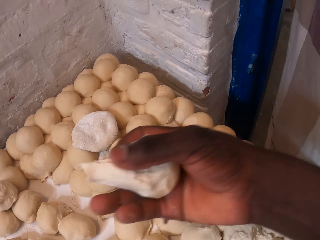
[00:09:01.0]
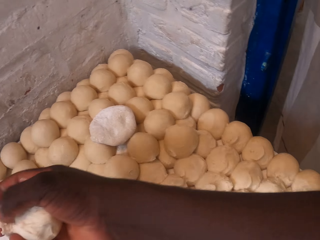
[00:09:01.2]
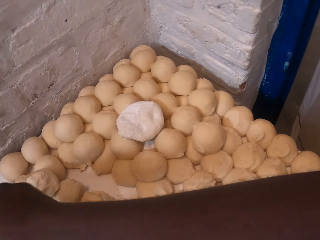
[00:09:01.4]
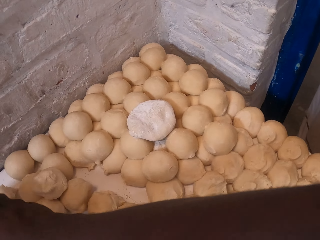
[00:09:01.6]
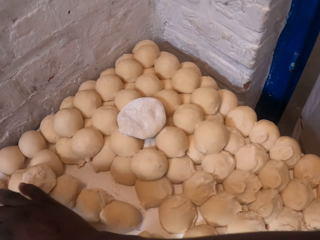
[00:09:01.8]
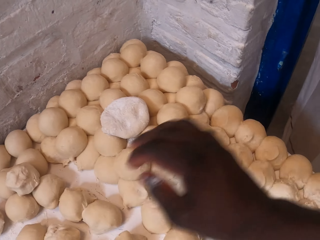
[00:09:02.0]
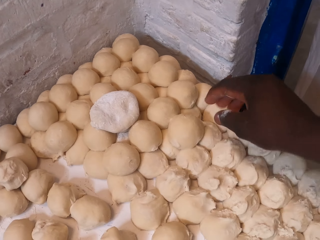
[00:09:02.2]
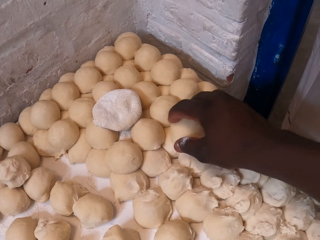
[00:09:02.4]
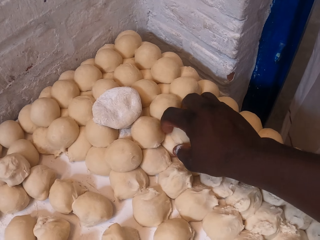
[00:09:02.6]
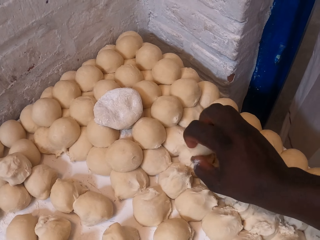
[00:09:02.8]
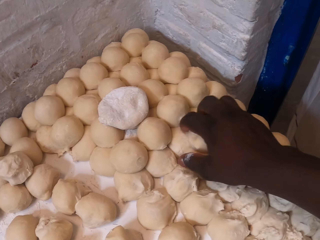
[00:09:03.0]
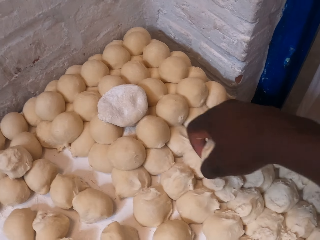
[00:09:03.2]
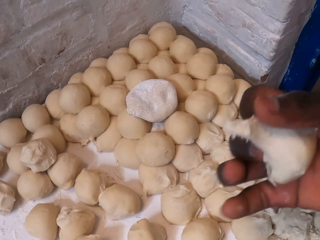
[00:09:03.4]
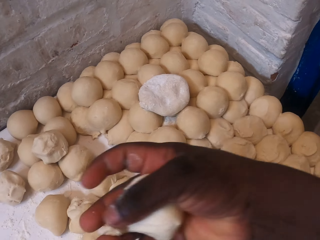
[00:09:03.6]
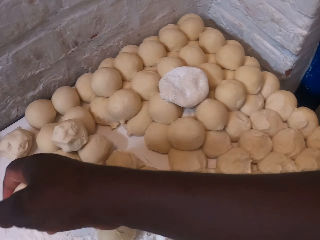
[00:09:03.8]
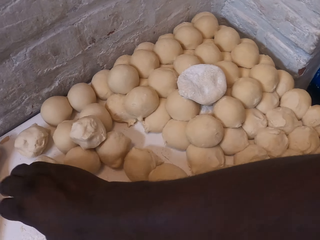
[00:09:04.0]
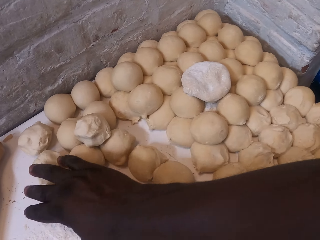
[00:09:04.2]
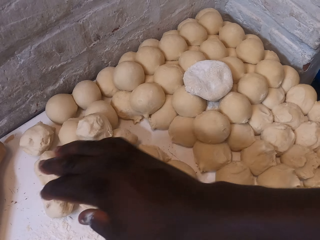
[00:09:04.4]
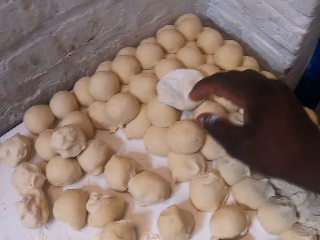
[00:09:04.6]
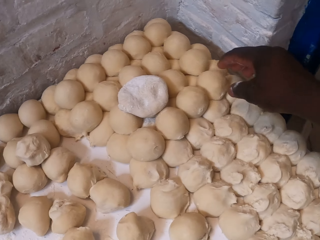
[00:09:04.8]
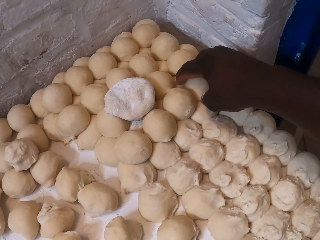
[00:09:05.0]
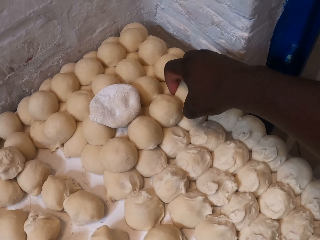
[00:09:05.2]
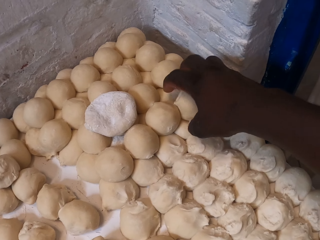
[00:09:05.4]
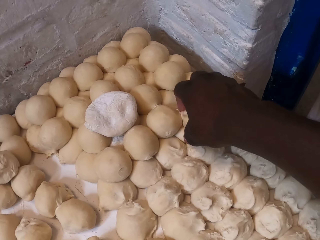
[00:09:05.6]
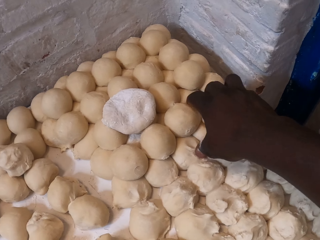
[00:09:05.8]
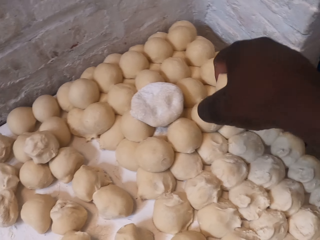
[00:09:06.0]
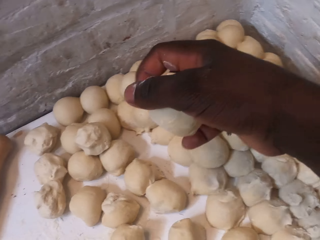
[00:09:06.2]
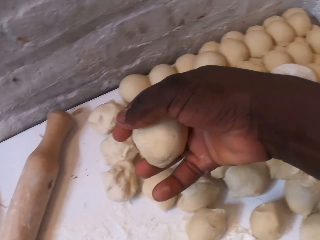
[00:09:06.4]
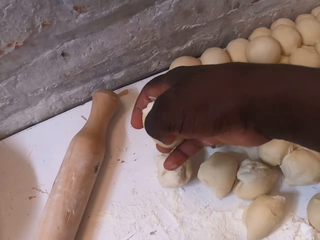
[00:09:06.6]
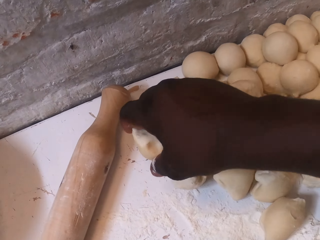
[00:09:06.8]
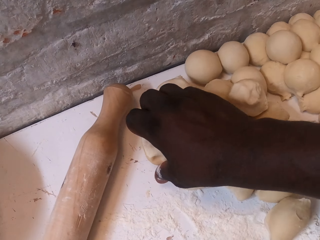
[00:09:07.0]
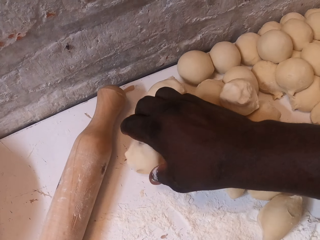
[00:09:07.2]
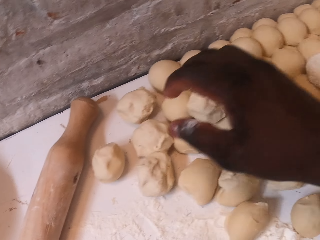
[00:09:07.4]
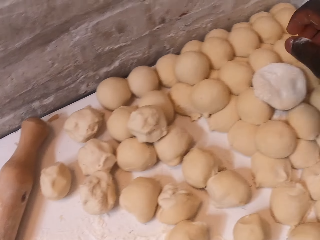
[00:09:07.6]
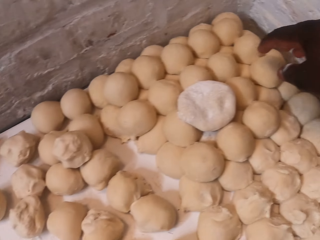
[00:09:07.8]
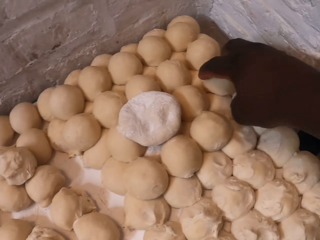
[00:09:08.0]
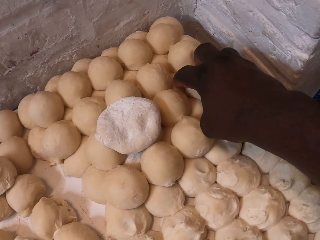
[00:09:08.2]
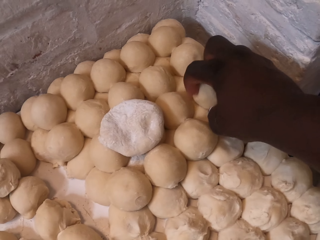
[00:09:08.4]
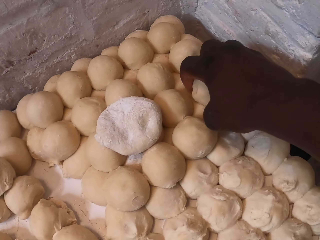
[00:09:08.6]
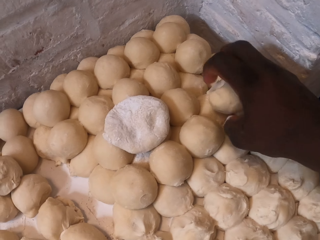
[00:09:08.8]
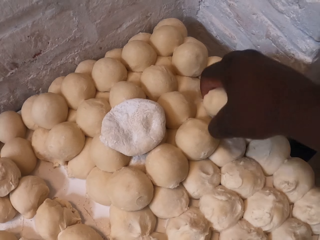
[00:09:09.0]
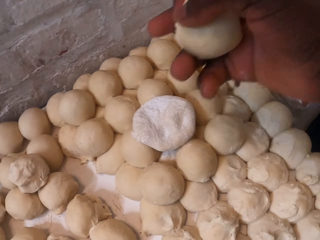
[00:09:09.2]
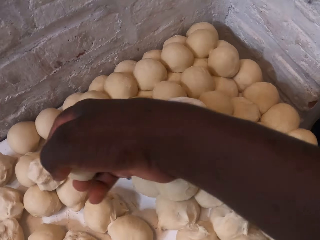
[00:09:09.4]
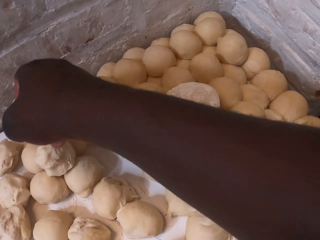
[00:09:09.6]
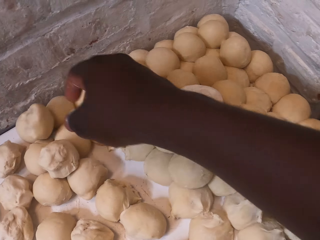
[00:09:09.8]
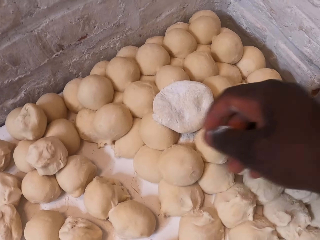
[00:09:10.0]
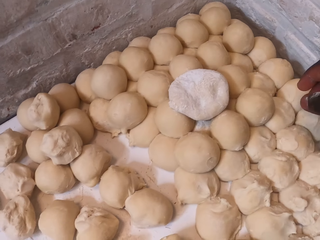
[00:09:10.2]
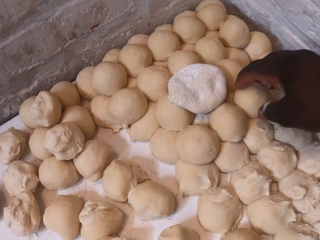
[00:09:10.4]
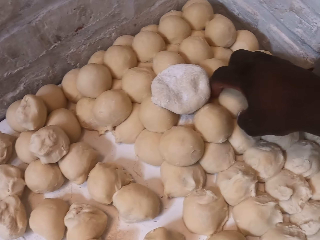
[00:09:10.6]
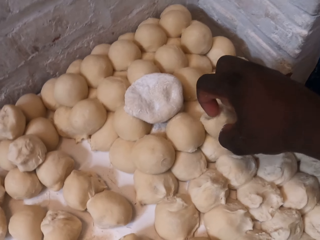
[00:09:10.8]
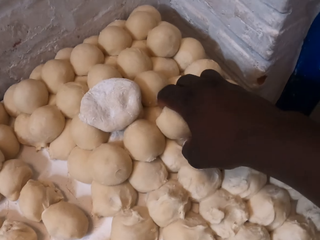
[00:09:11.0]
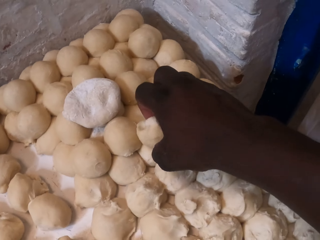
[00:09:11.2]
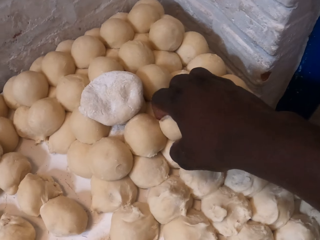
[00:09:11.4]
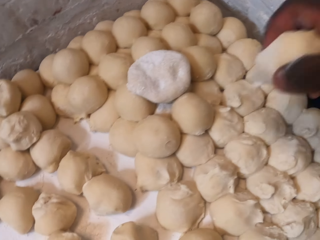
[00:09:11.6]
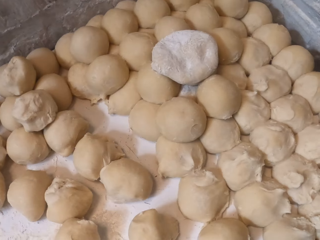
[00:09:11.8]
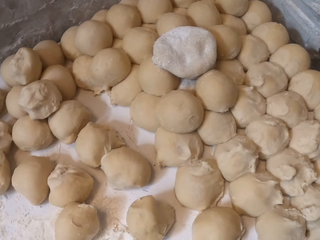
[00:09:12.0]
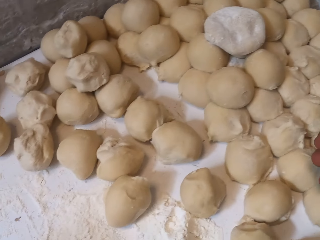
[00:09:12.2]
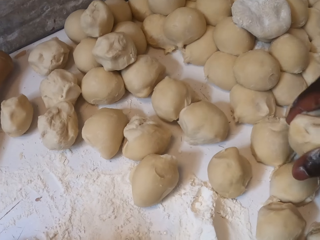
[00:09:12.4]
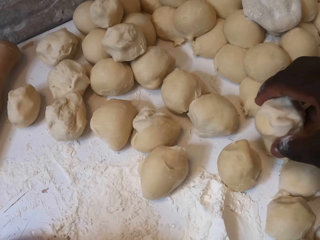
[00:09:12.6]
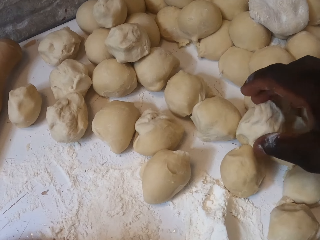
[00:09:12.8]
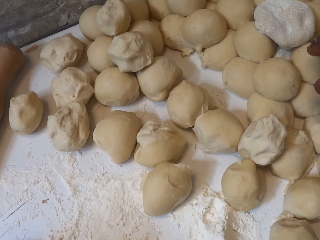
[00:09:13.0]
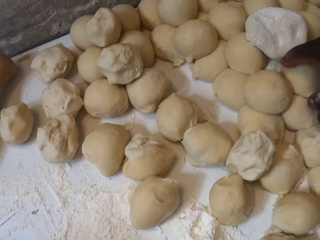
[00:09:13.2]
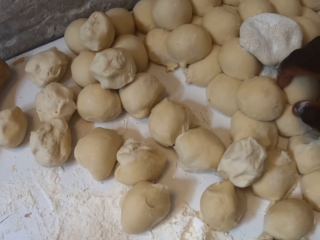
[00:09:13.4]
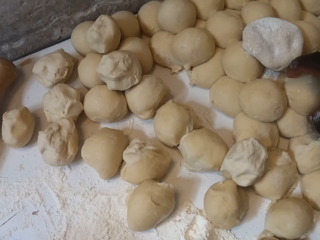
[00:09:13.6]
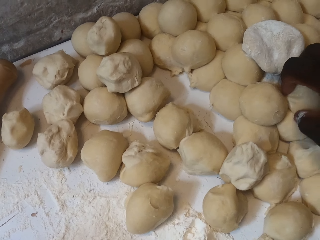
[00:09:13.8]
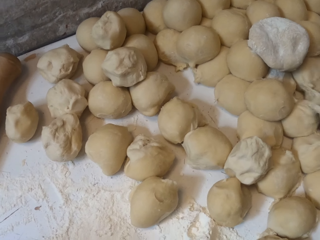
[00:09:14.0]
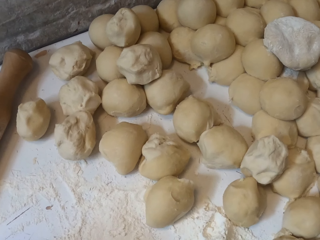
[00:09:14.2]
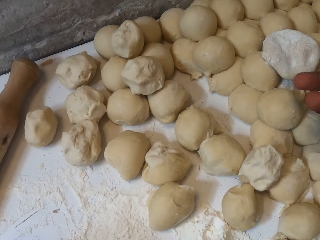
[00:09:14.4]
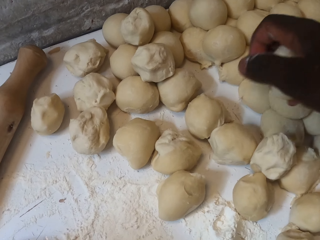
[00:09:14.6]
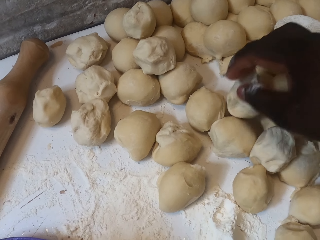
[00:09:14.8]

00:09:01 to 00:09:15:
The camera wearer puts dough down. They pick up the dough. They put the dough down. They pick up the dough. They put the dough down. They pick up the dough. They put the dough down. They pick up the dough. They put the dough down. They pick up the dough.
